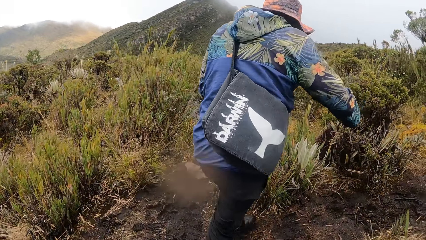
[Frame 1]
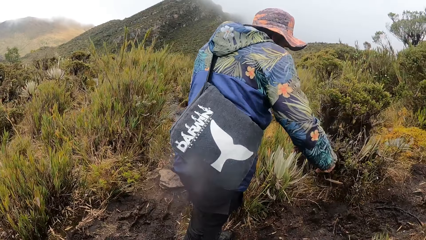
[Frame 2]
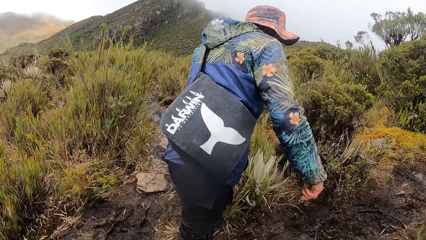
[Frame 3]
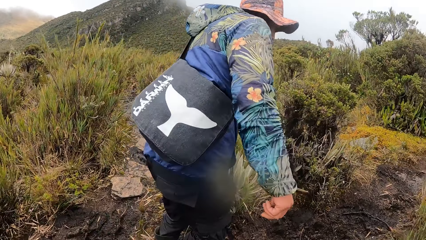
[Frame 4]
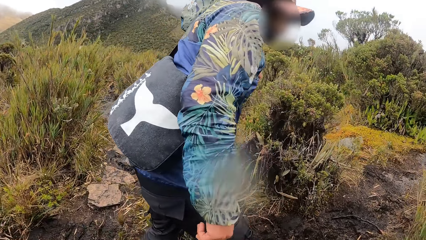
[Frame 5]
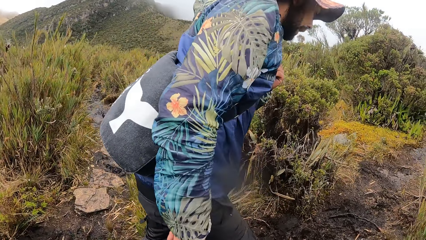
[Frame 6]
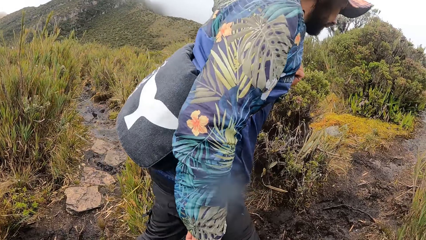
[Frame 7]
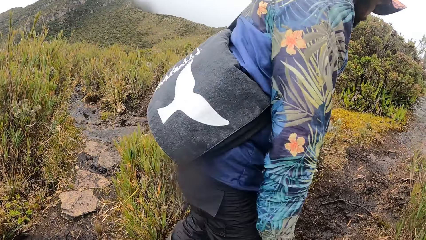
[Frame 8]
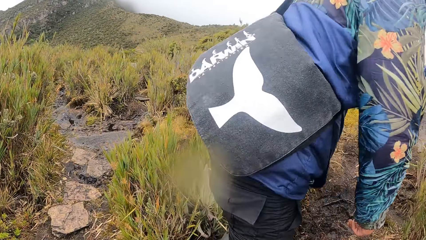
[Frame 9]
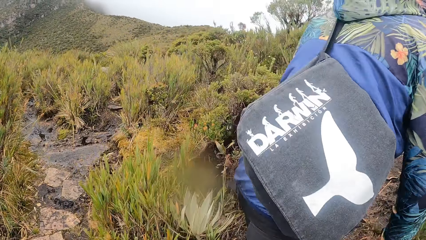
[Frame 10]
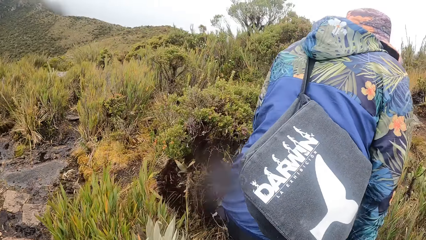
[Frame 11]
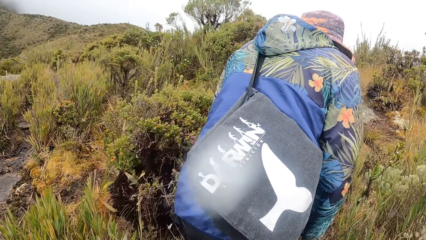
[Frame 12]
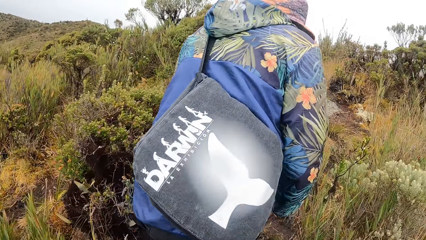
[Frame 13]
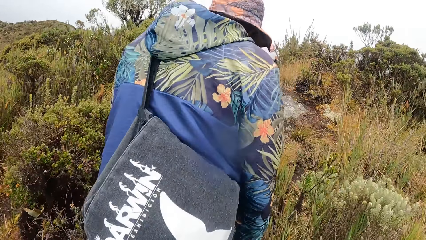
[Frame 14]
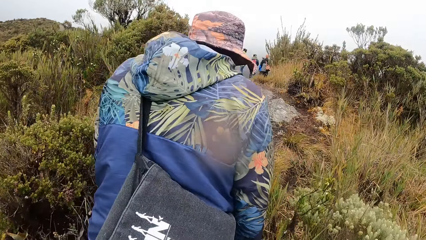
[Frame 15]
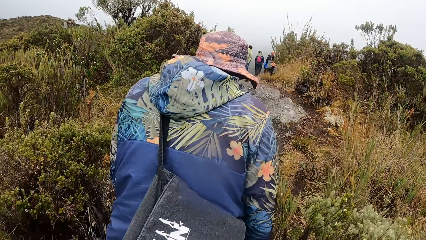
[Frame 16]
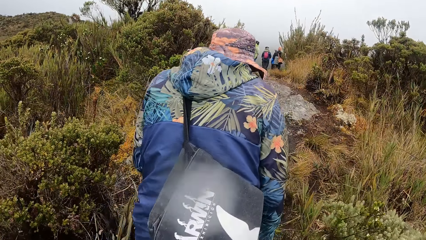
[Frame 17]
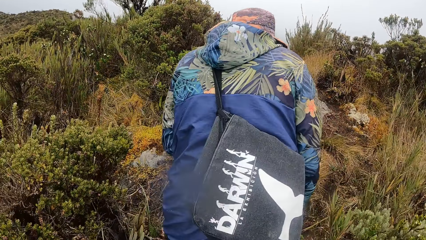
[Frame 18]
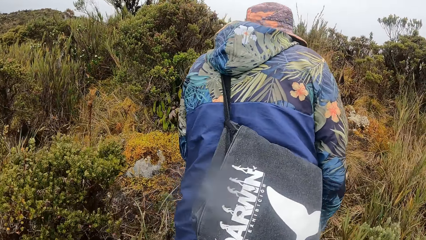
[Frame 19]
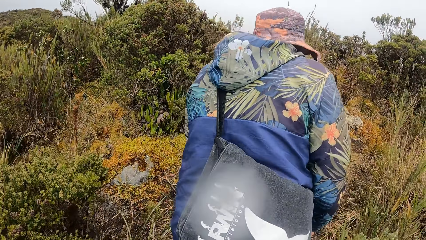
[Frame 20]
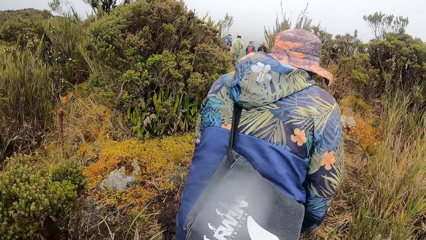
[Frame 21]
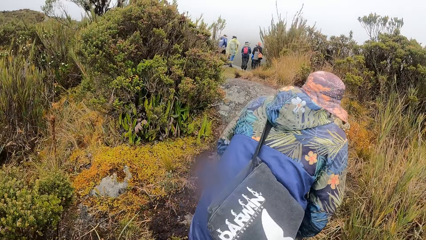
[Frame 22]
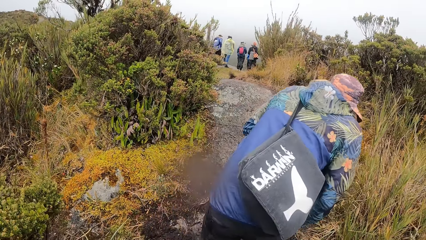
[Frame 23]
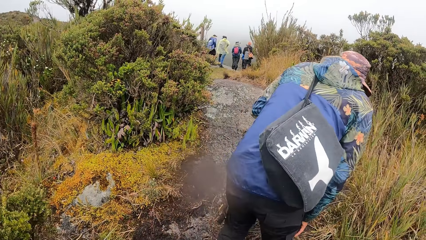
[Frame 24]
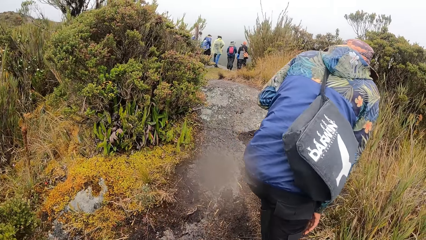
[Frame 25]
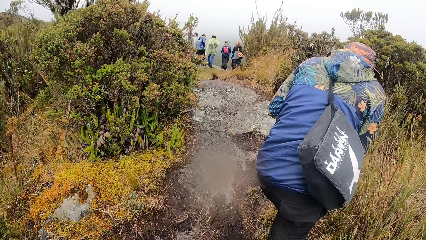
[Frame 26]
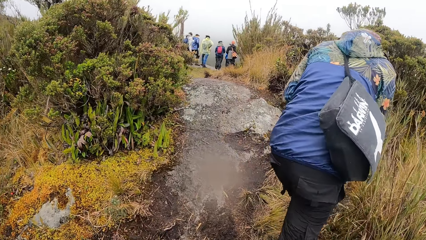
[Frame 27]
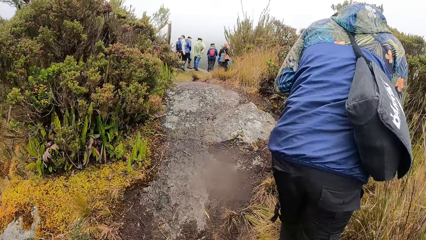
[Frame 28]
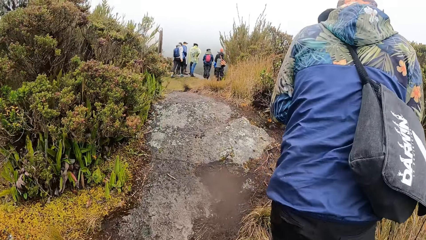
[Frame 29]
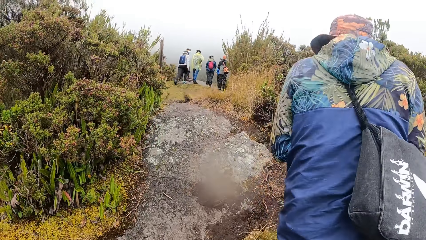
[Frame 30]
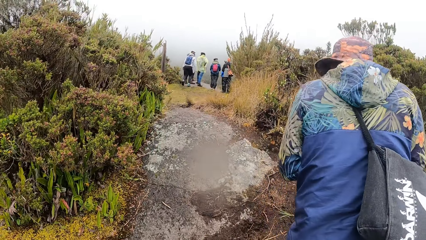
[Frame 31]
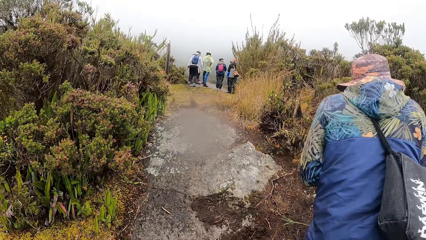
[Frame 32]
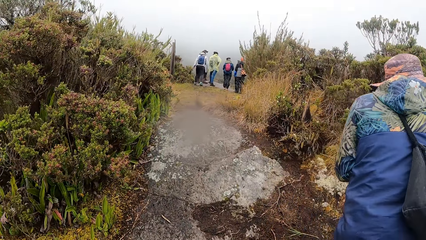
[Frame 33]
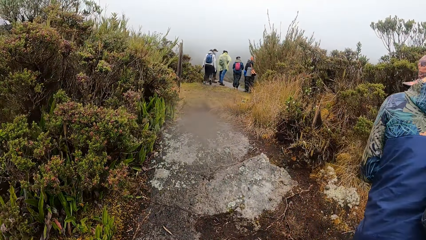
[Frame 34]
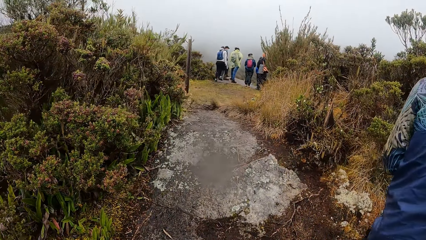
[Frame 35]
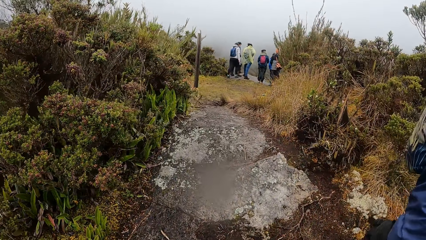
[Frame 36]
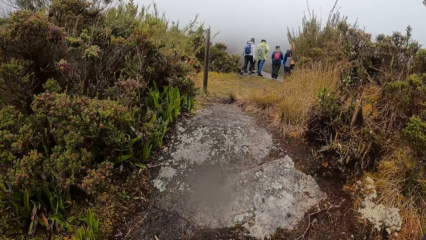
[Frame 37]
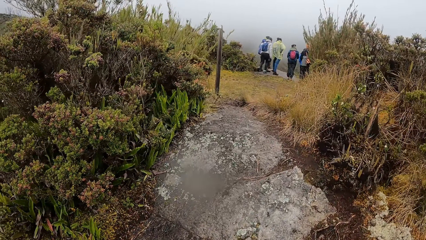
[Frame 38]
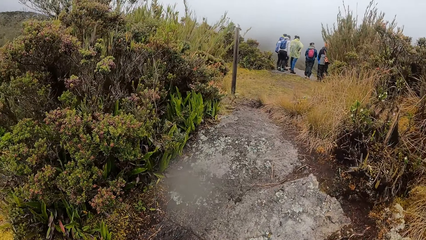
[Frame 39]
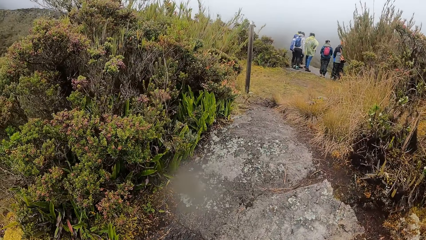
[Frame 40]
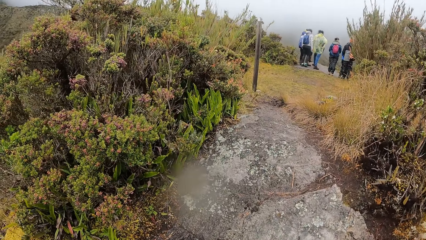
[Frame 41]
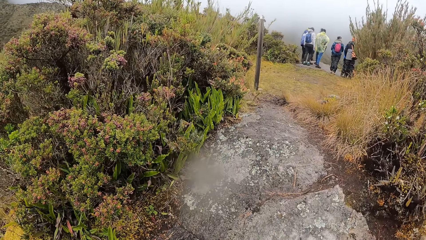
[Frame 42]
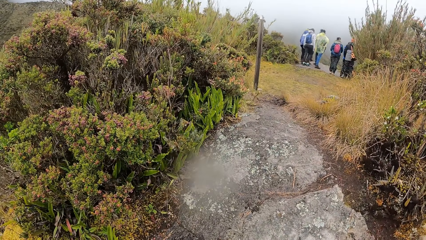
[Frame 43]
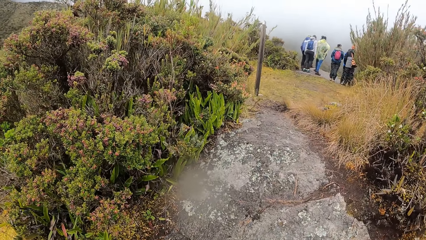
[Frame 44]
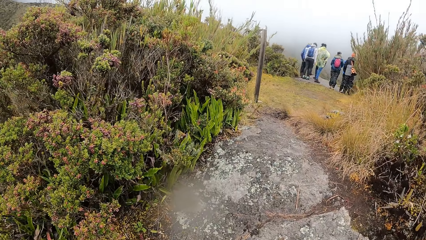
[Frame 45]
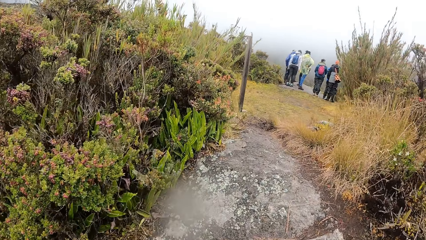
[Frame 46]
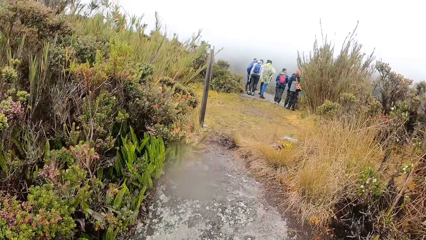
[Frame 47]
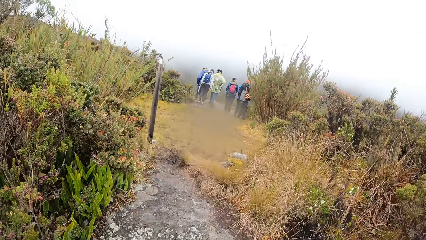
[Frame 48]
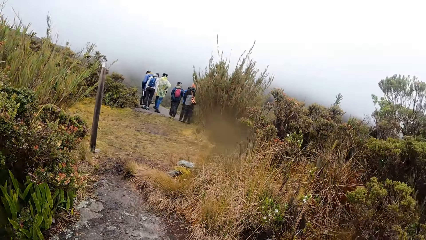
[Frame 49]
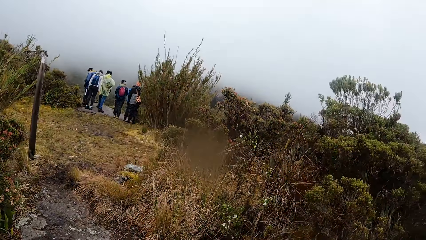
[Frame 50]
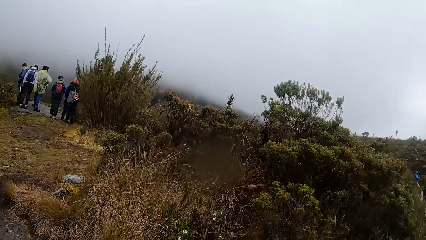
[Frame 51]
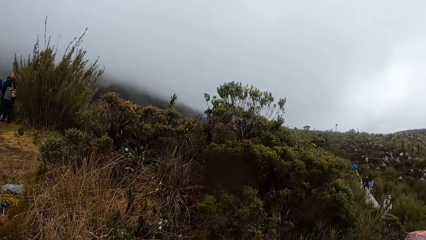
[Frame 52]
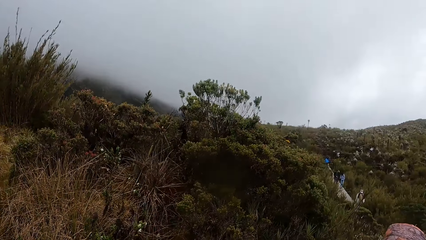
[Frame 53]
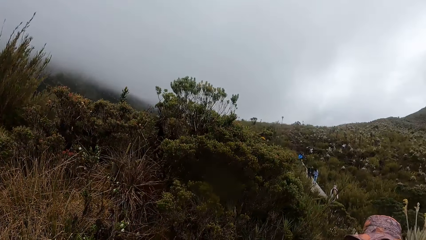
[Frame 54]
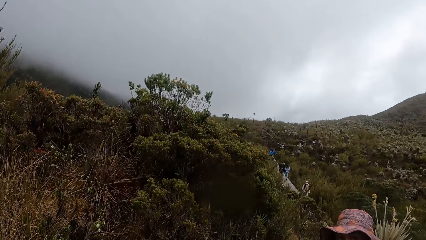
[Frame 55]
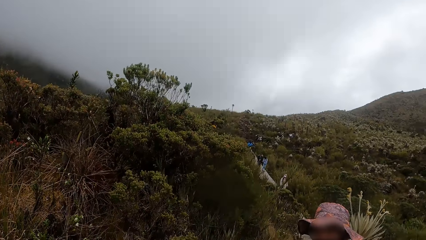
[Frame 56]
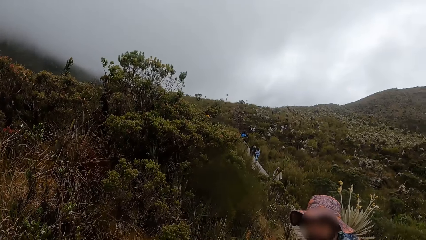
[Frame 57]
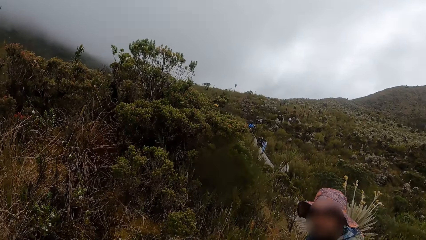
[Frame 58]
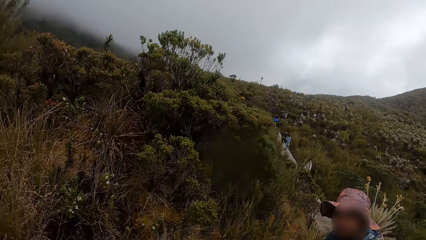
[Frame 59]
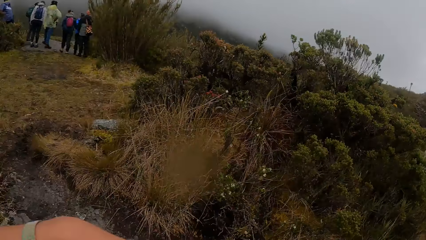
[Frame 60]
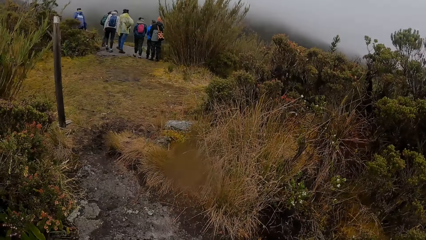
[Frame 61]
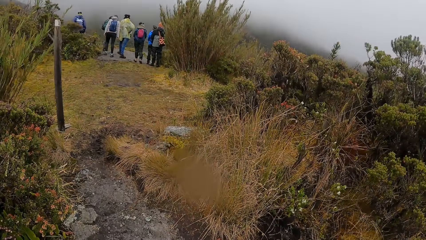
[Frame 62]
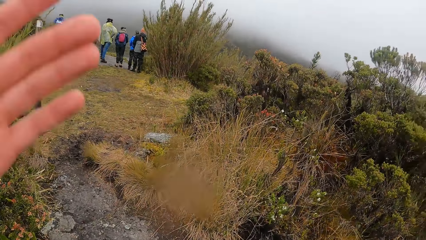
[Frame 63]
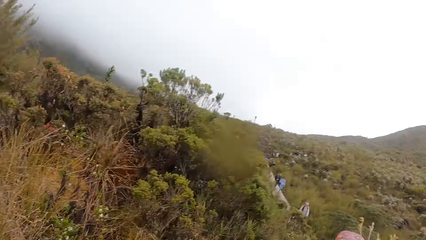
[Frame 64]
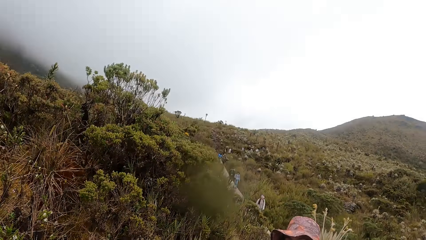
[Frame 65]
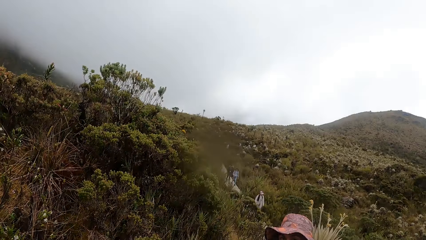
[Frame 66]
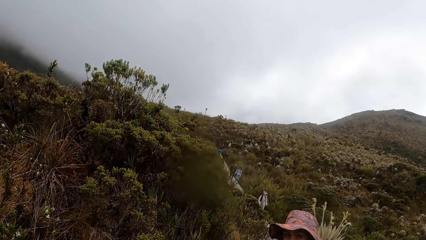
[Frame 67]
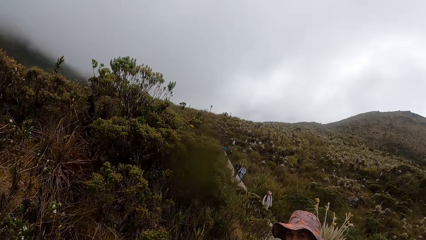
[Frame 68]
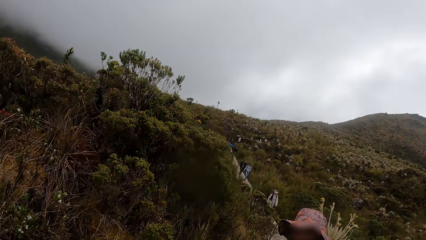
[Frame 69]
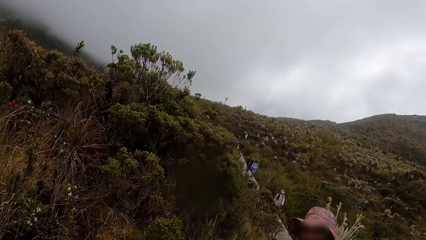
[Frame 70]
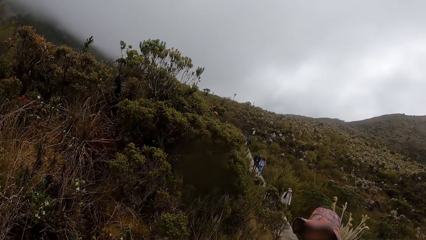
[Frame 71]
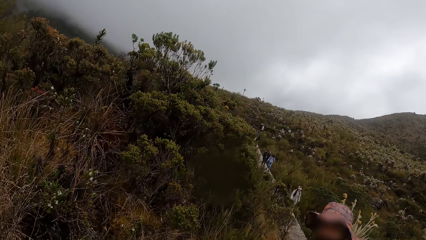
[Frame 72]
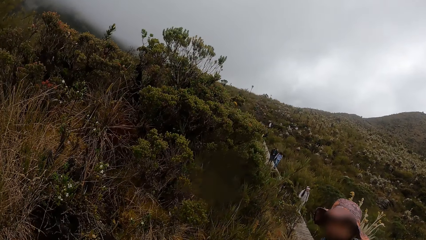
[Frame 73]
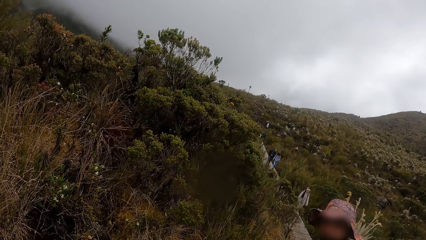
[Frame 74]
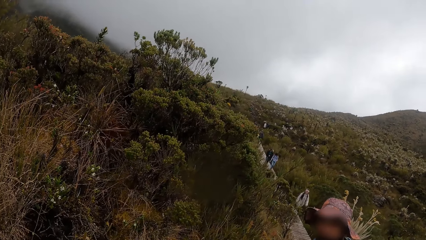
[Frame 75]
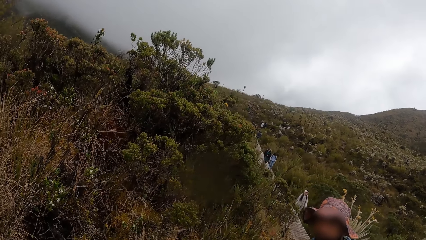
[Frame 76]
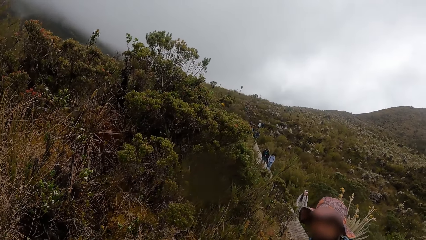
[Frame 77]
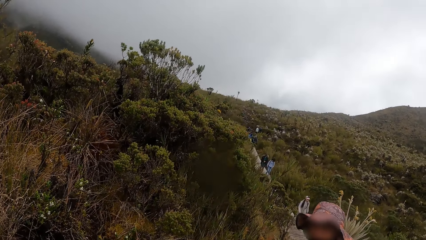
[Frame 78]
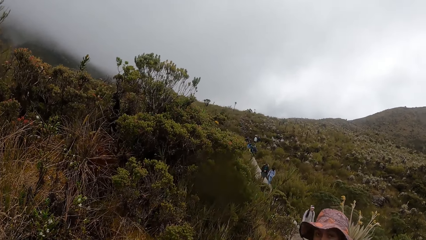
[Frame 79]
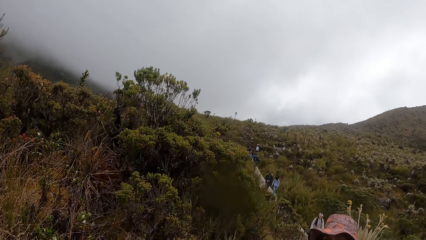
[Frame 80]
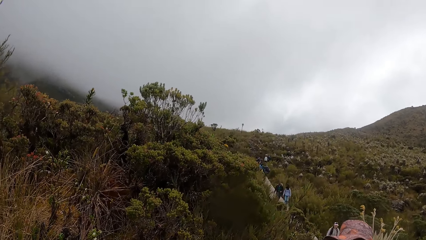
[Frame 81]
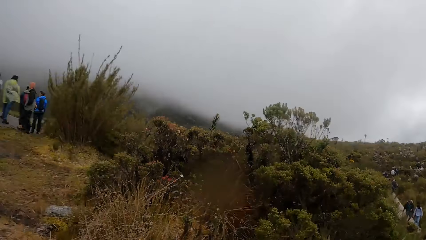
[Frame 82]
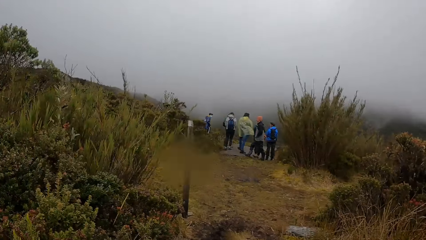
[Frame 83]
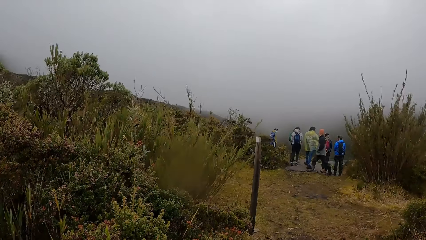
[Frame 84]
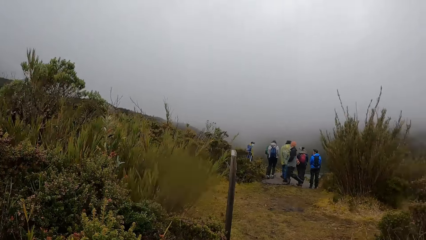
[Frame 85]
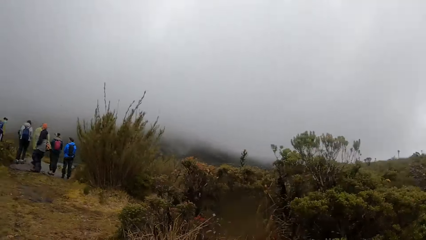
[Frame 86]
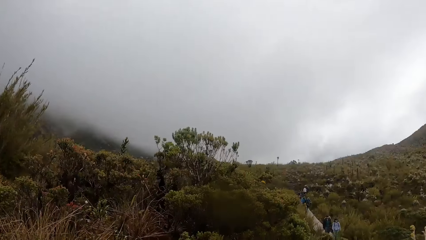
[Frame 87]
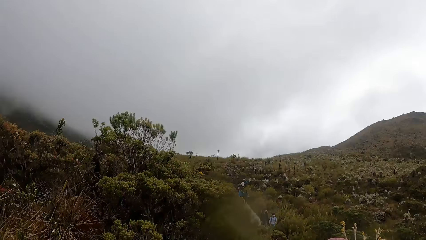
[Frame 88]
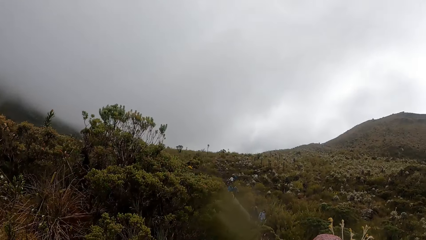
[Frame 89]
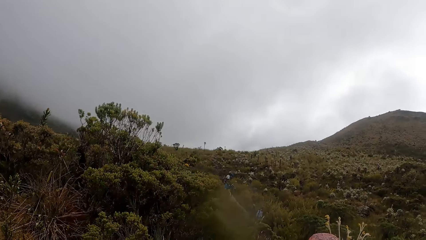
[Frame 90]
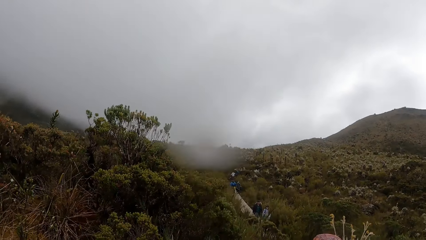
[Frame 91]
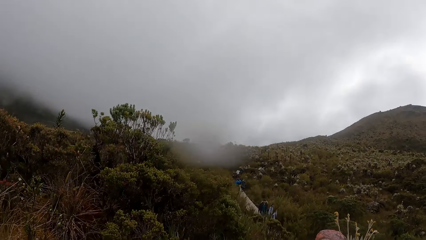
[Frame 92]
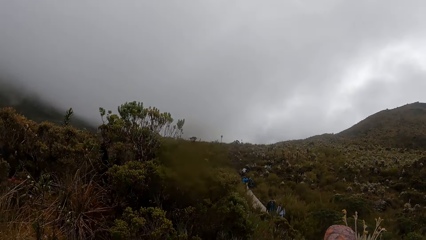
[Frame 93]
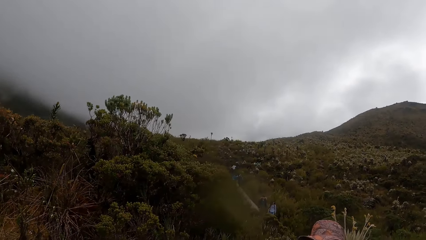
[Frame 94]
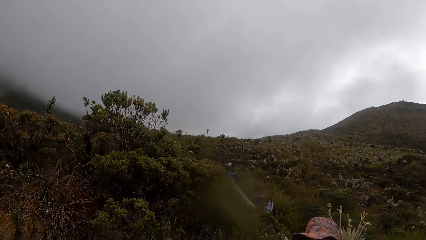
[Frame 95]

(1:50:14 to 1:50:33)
The camera wearer turns around. They walk around. They turn around. They walk around. A person interacts with the camera wearer. The camera wearer looks around. They use gestures. They look around.
